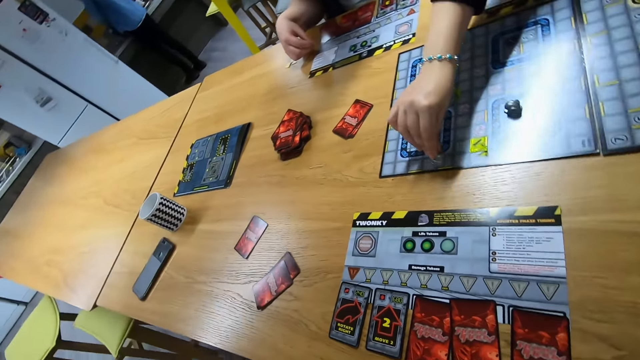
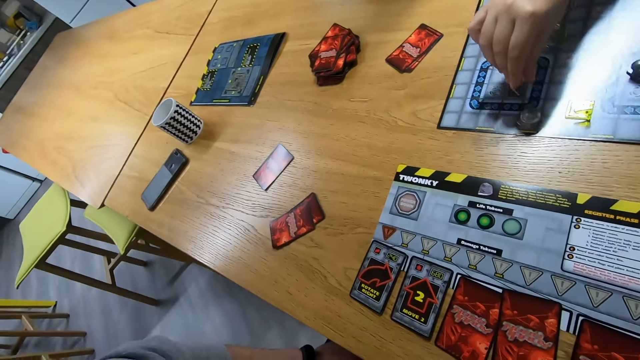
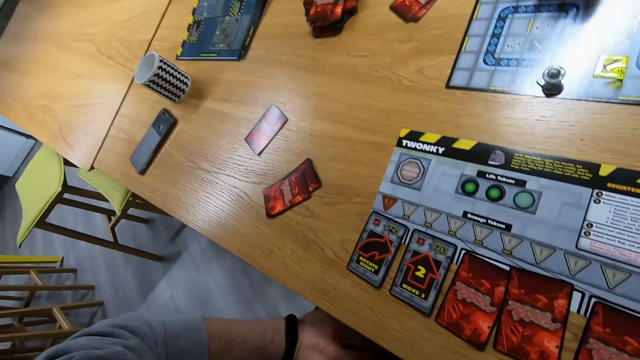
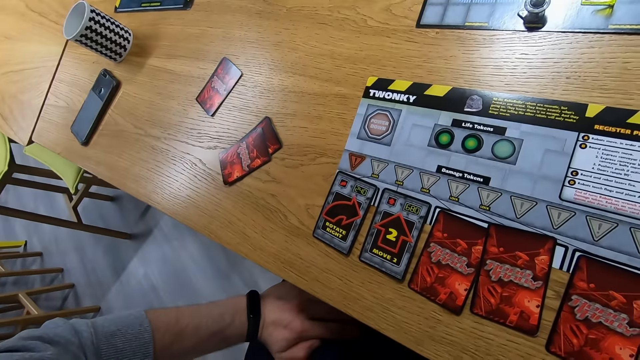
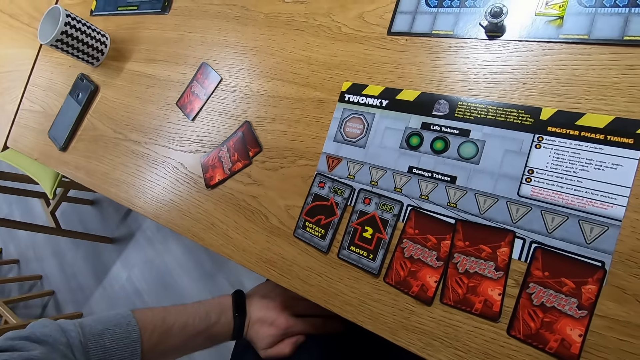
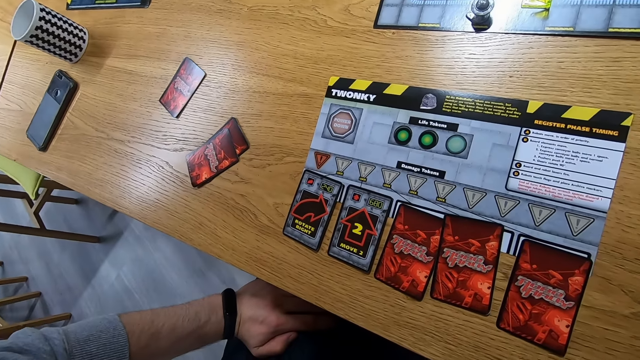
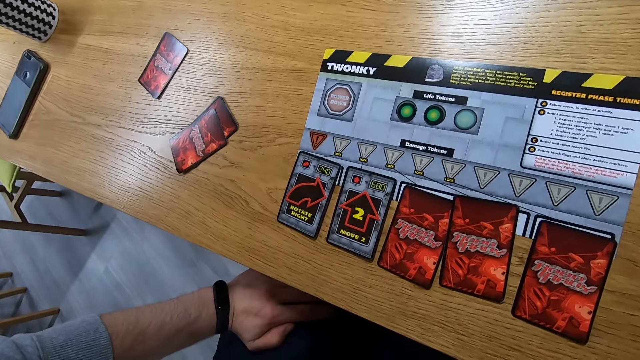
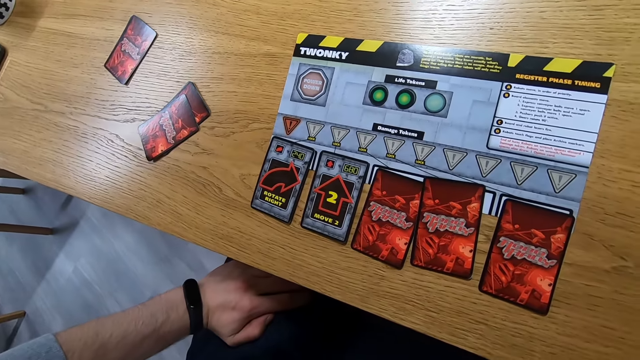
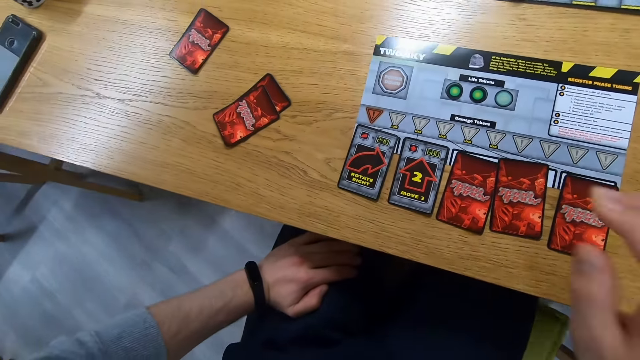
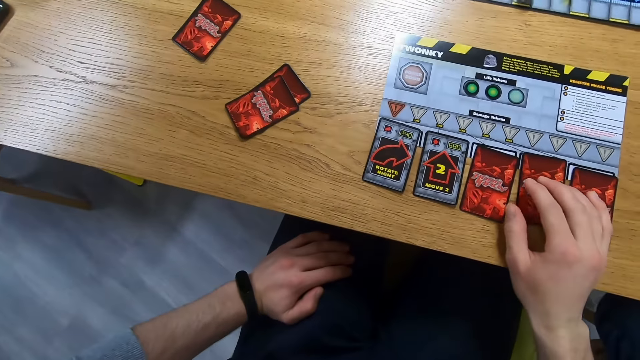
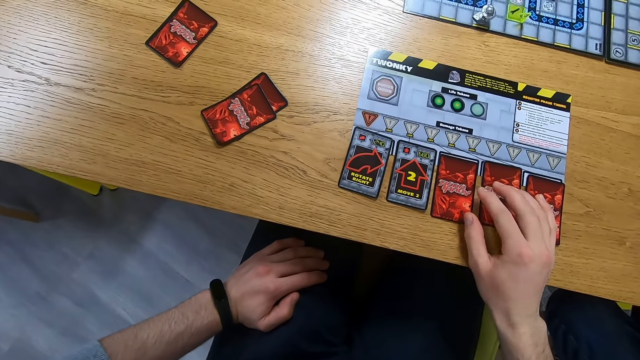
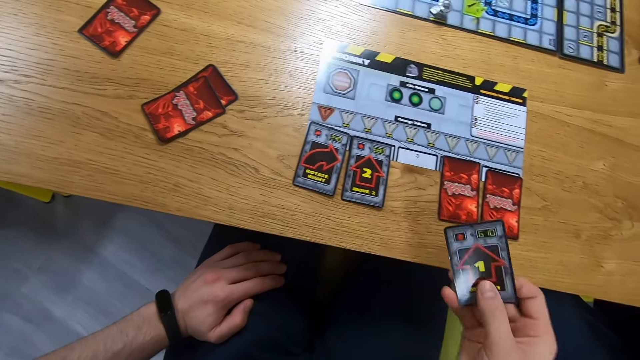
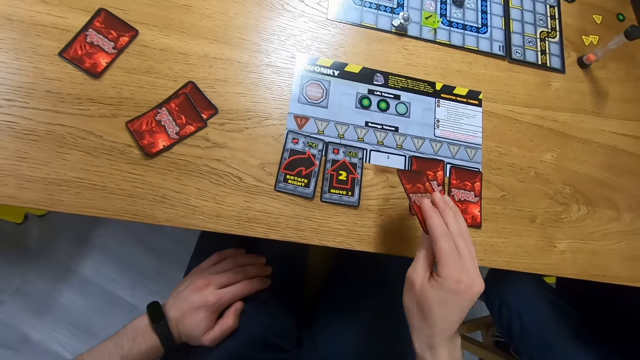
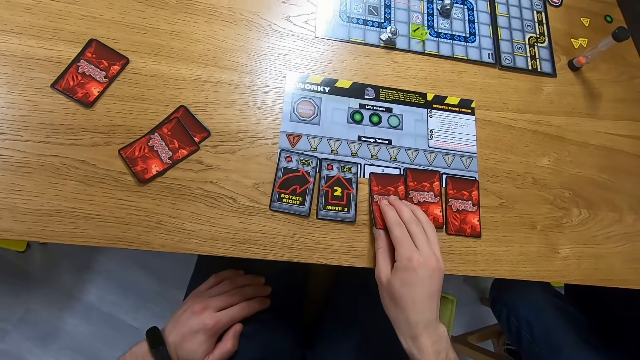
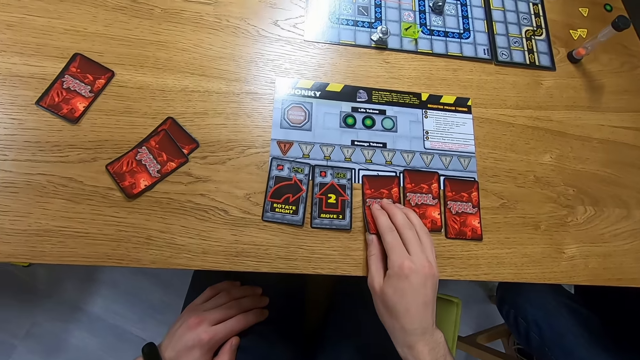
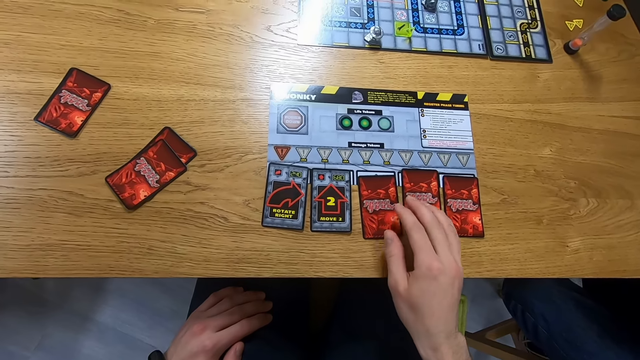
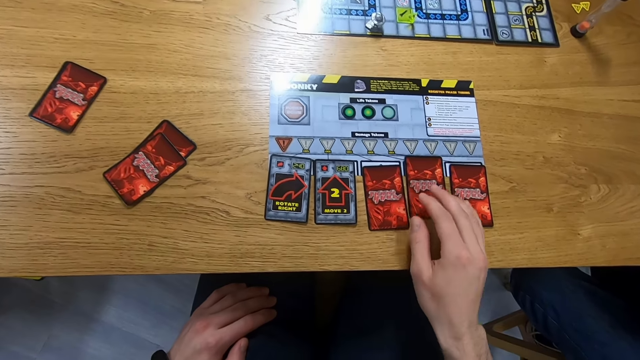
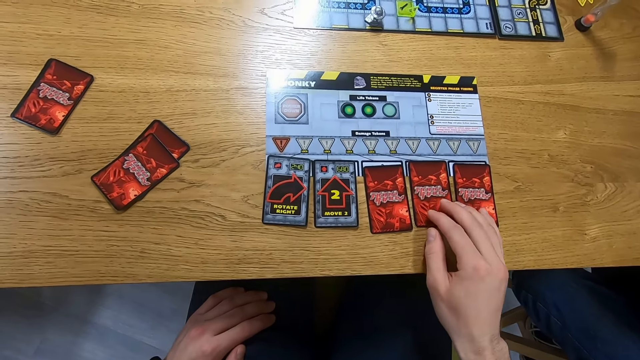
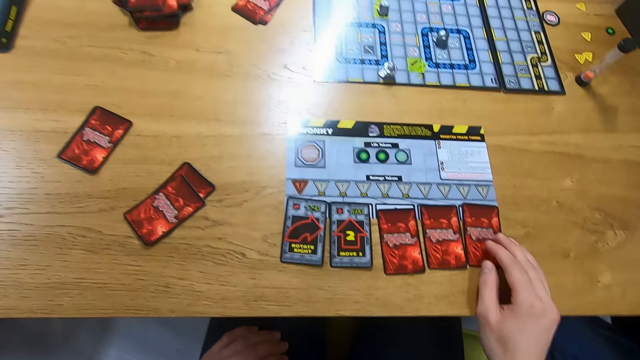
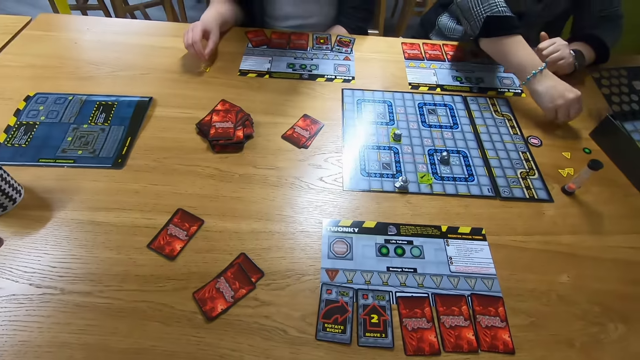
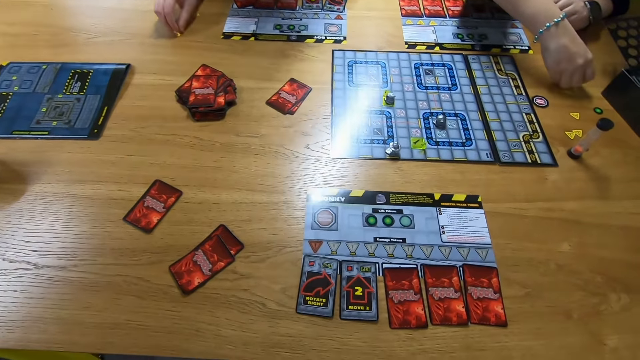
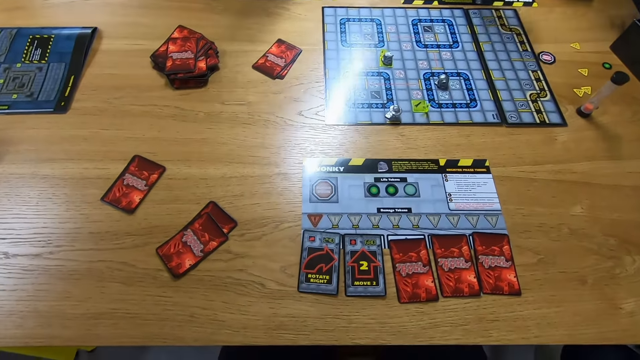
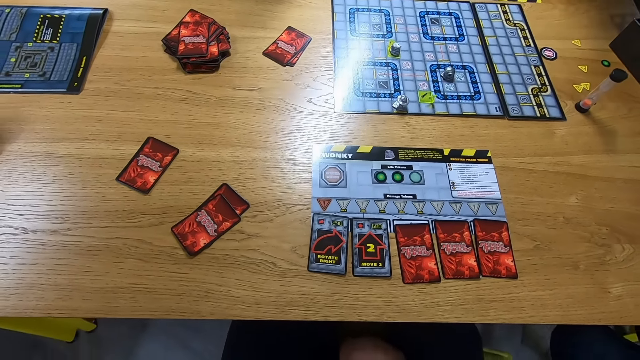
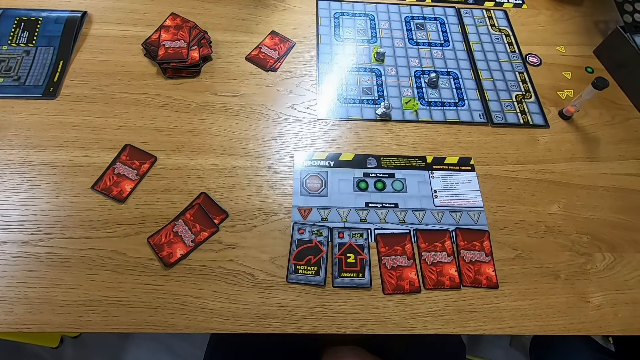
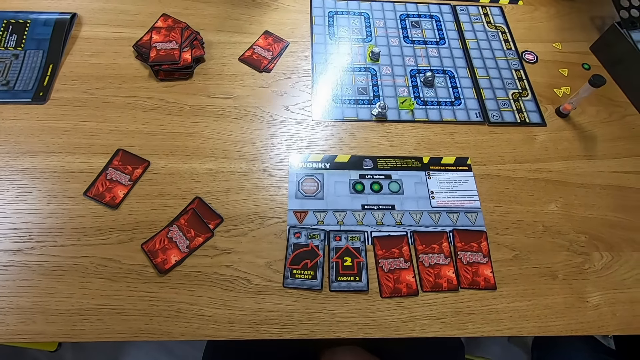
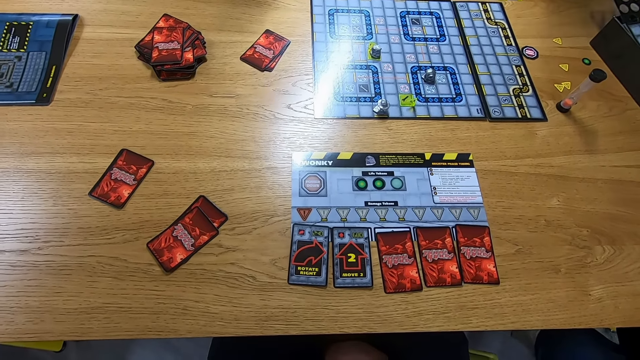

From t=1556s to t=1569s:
The camera wearer plays a card. They touch cards, pick a card, stare at the card and place the card on the table. They move cards on the table. A person picks up a damage token. A lady drags the damage token.

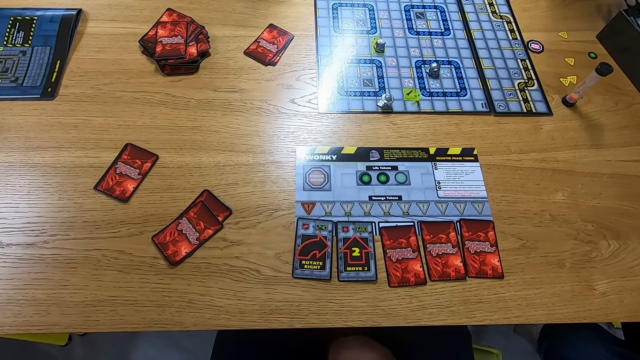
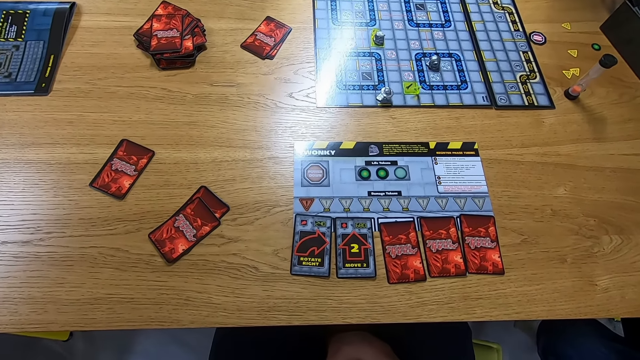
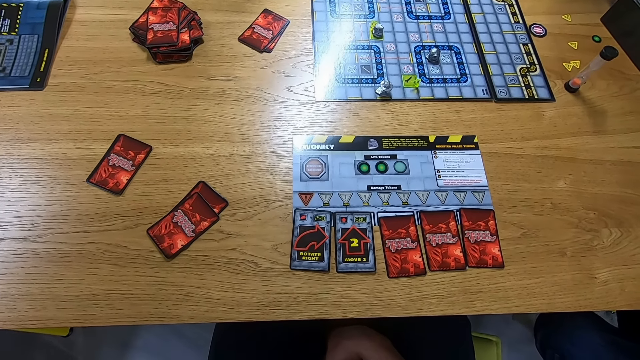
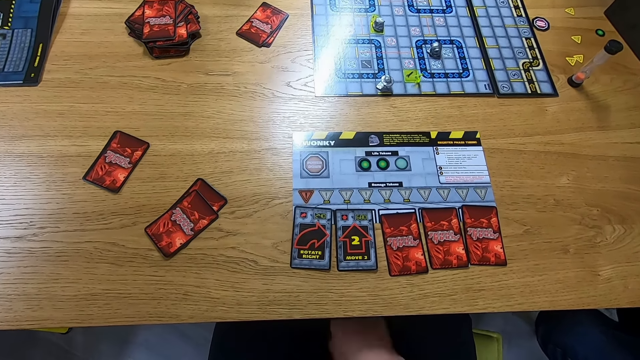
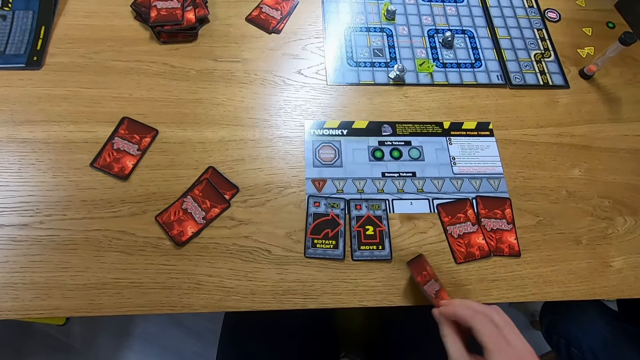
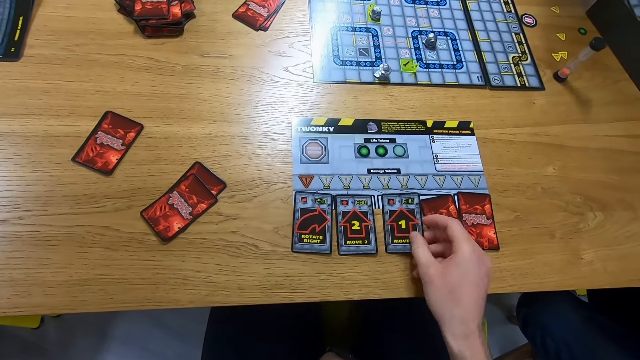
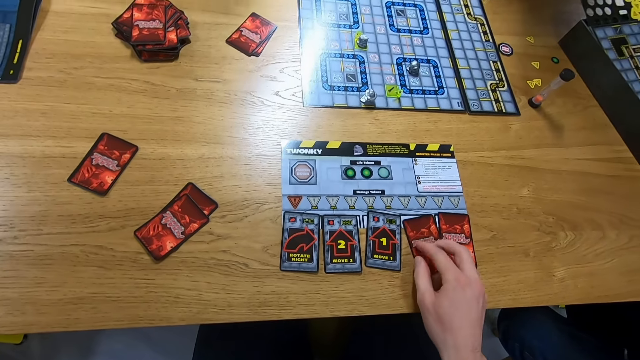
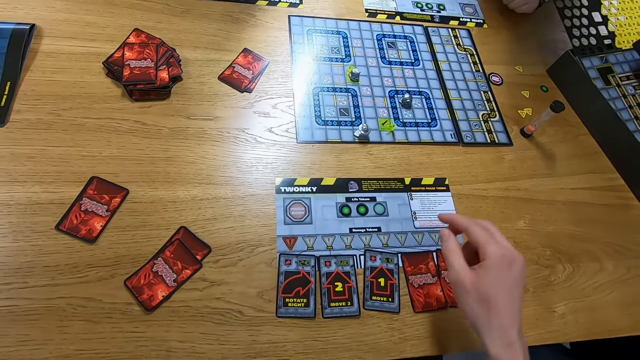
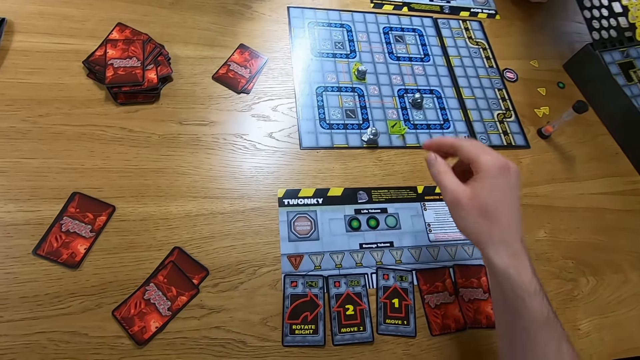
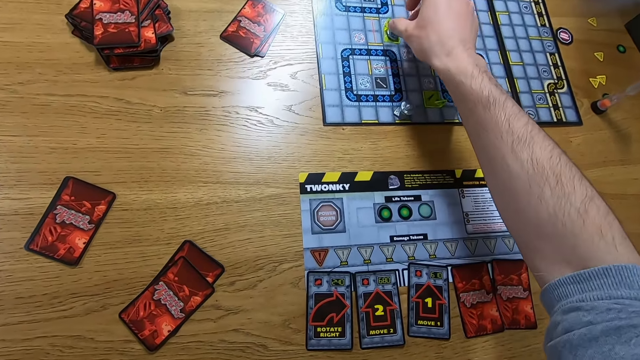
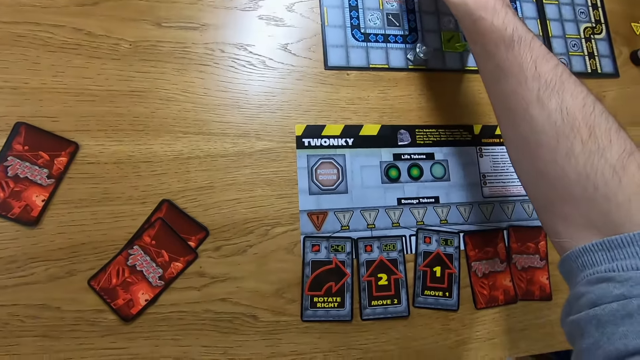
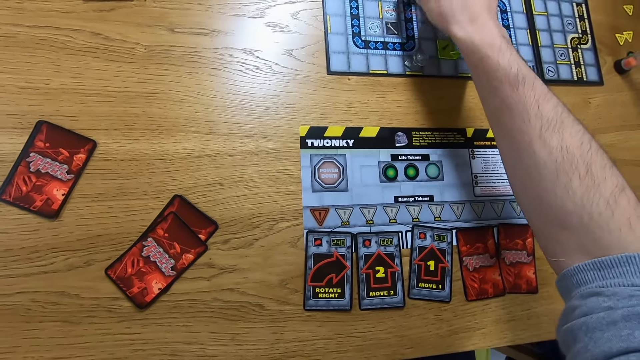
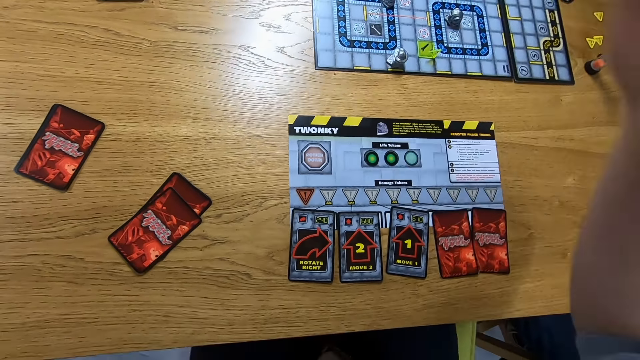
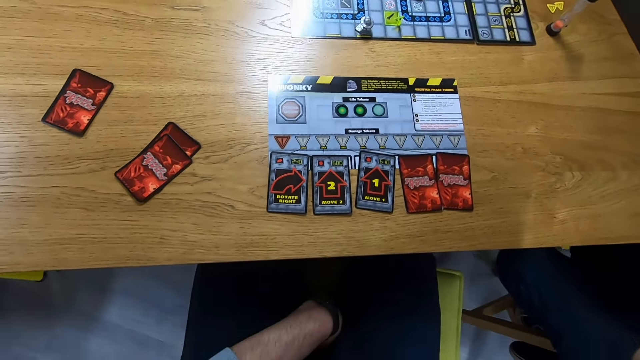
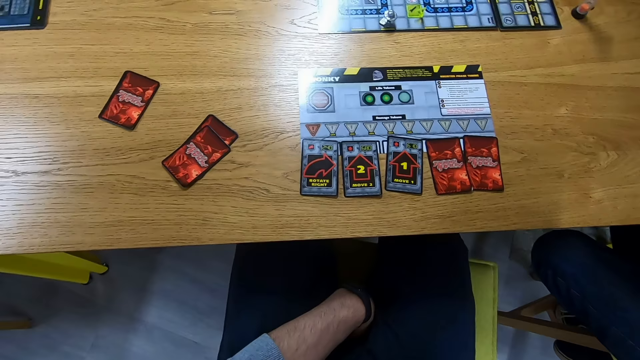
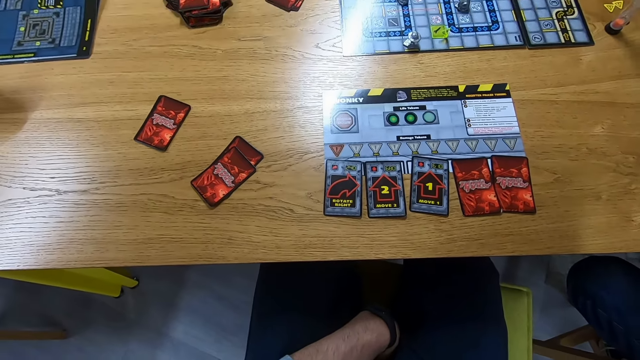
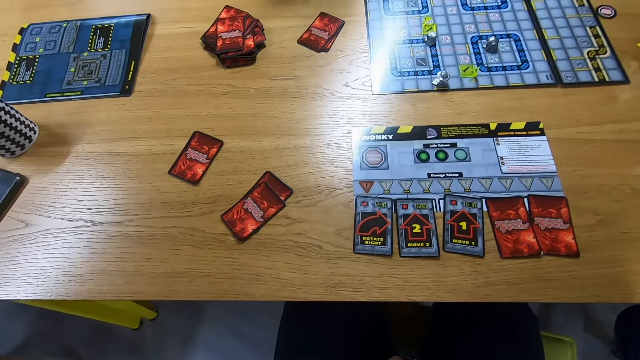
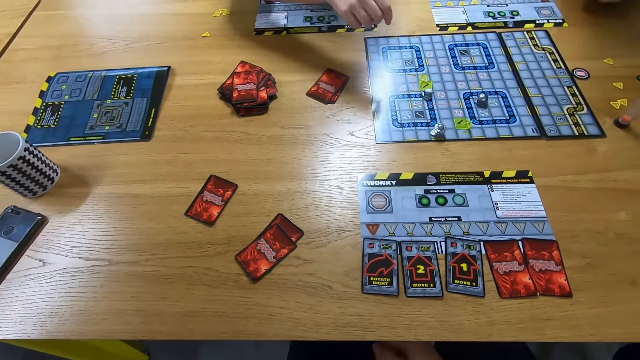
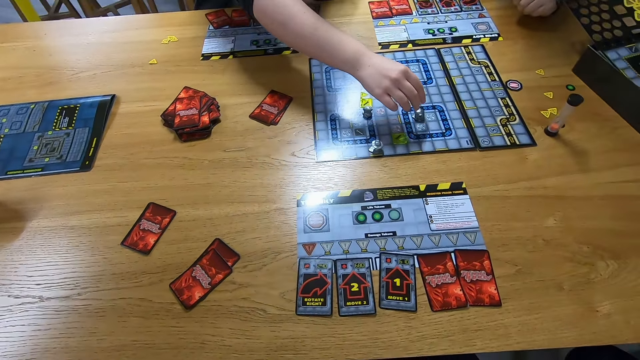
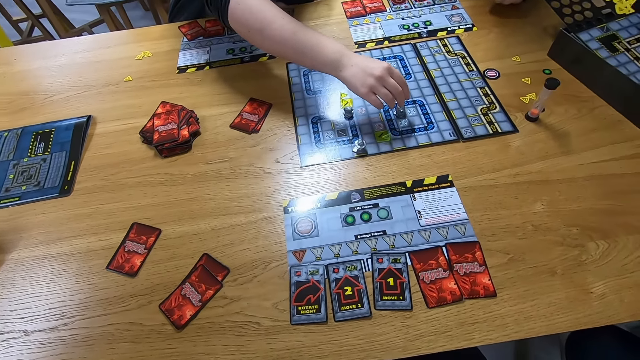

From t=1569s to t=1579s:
The camera wearer turns a card. They move a robo rally robot on the board. A person moves the robo rally robot on the board.
